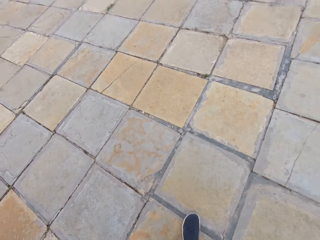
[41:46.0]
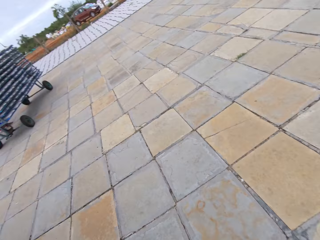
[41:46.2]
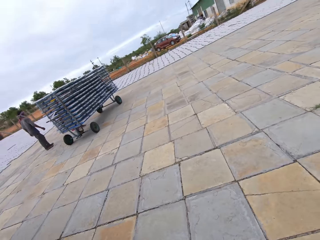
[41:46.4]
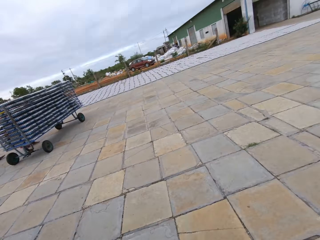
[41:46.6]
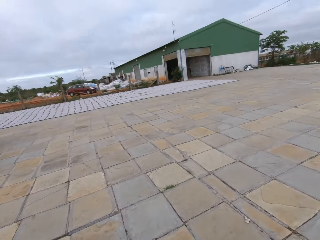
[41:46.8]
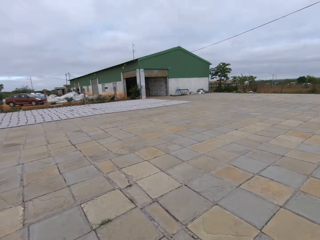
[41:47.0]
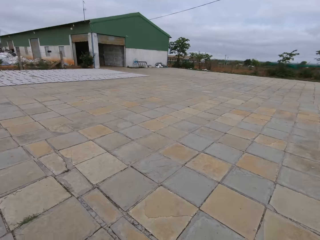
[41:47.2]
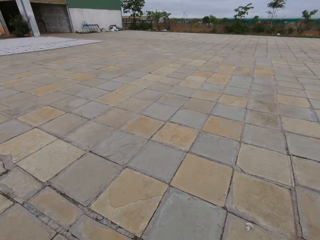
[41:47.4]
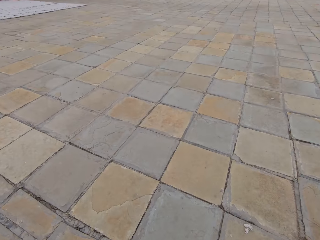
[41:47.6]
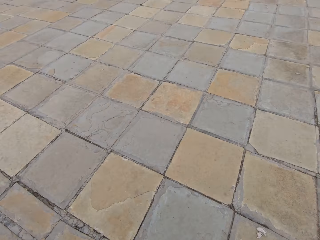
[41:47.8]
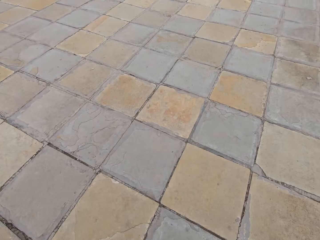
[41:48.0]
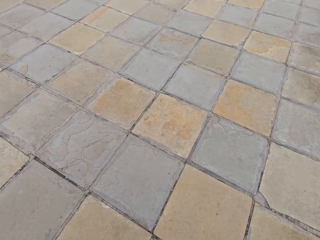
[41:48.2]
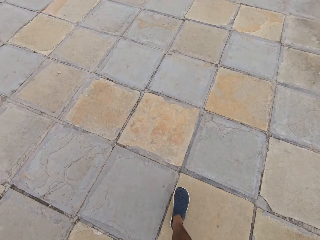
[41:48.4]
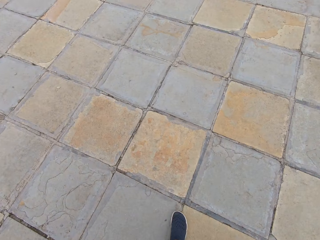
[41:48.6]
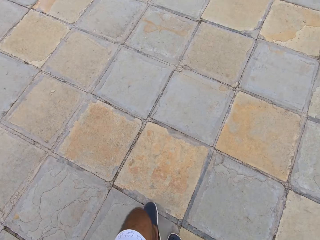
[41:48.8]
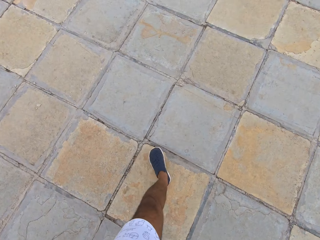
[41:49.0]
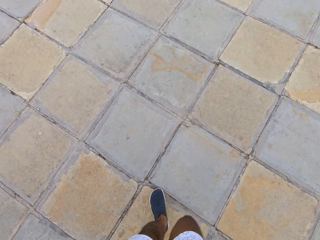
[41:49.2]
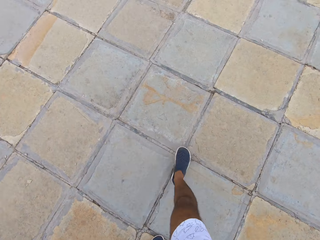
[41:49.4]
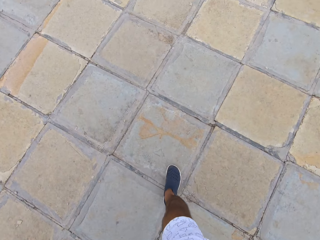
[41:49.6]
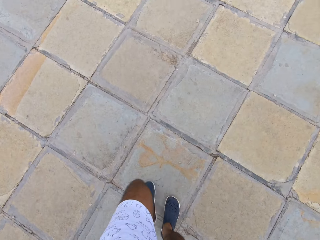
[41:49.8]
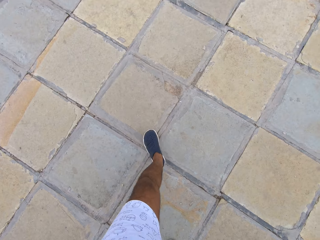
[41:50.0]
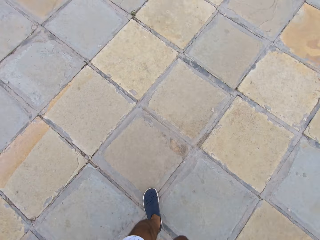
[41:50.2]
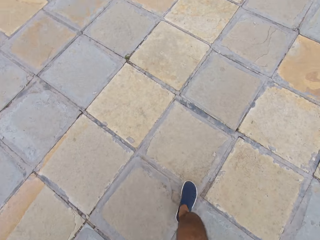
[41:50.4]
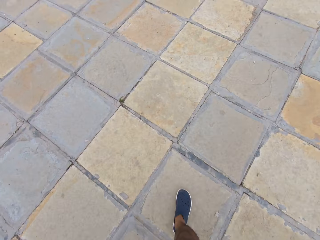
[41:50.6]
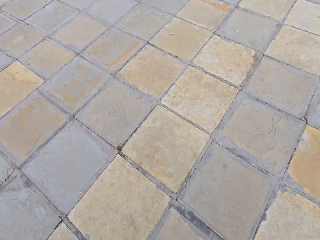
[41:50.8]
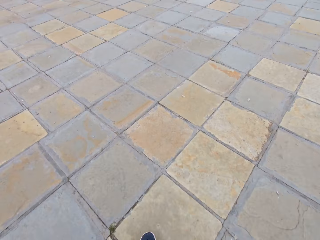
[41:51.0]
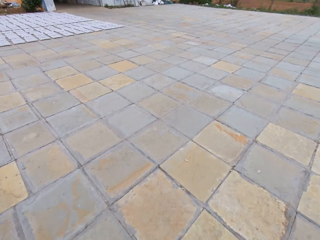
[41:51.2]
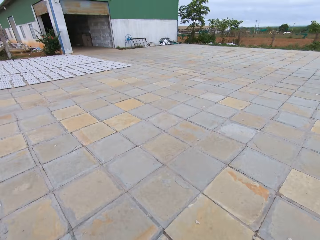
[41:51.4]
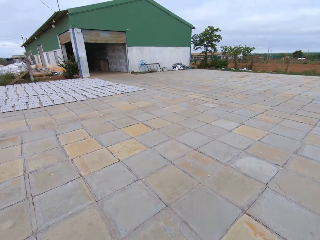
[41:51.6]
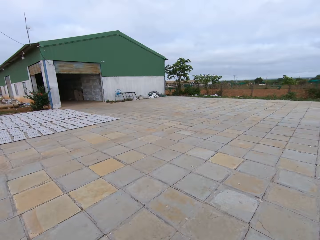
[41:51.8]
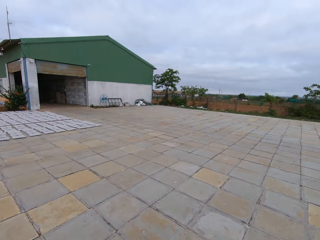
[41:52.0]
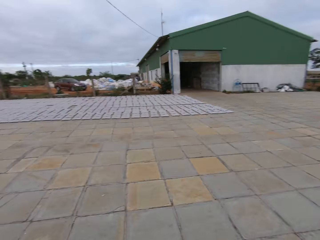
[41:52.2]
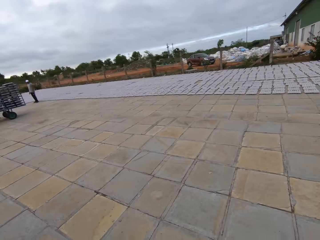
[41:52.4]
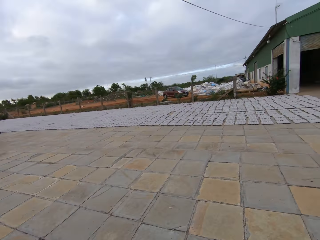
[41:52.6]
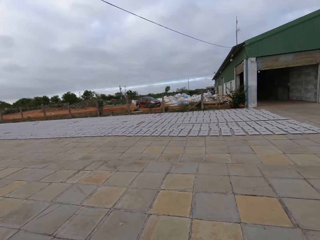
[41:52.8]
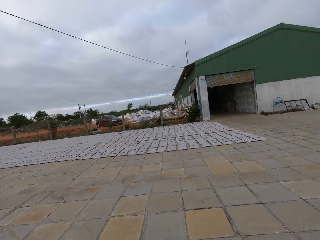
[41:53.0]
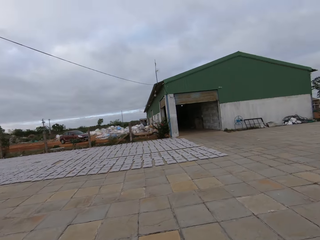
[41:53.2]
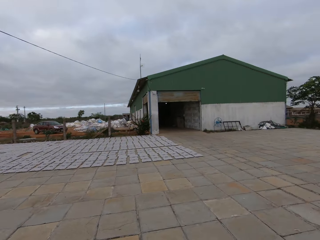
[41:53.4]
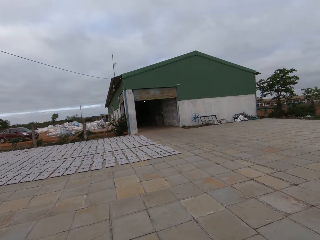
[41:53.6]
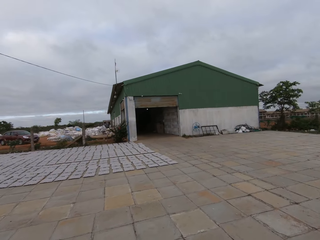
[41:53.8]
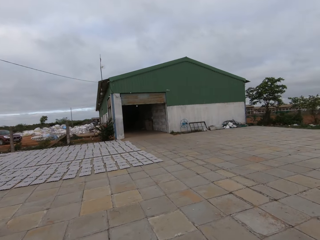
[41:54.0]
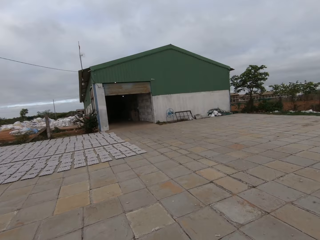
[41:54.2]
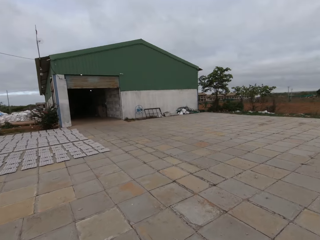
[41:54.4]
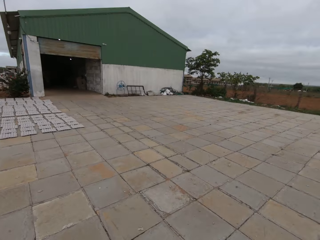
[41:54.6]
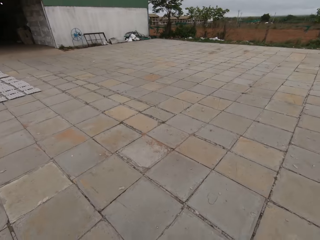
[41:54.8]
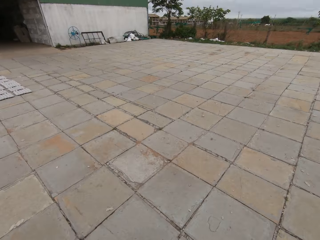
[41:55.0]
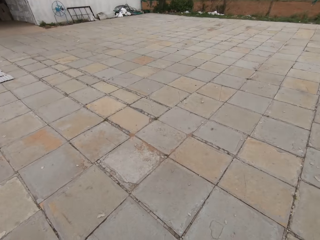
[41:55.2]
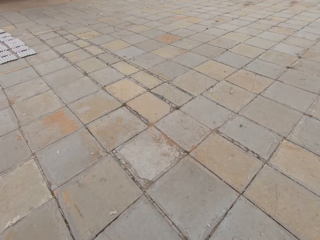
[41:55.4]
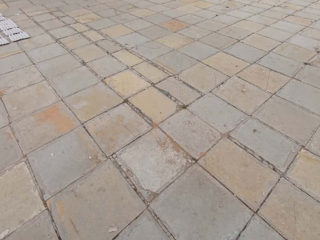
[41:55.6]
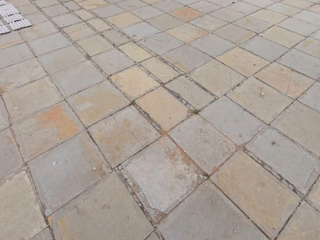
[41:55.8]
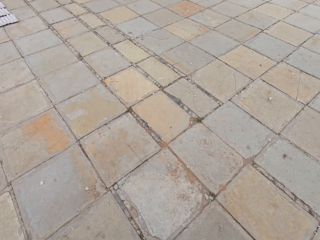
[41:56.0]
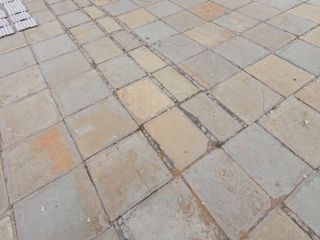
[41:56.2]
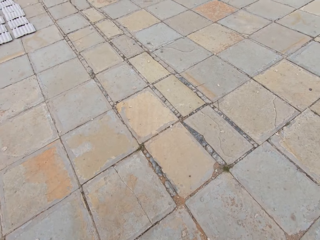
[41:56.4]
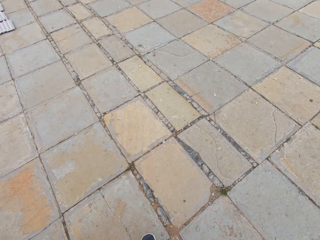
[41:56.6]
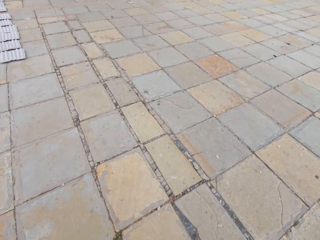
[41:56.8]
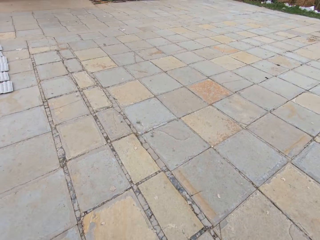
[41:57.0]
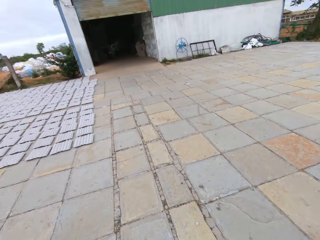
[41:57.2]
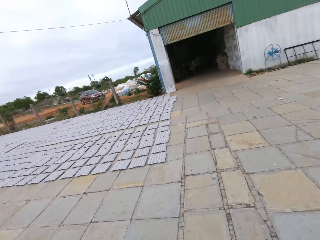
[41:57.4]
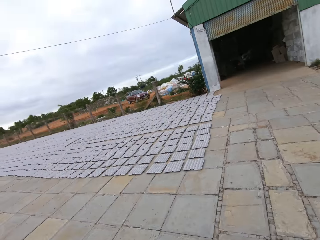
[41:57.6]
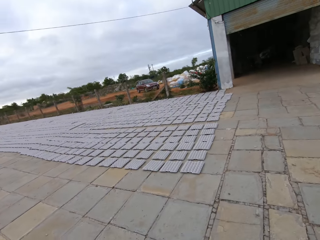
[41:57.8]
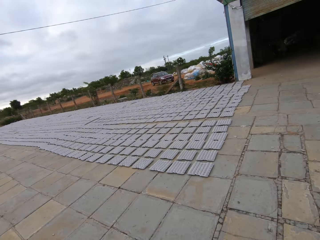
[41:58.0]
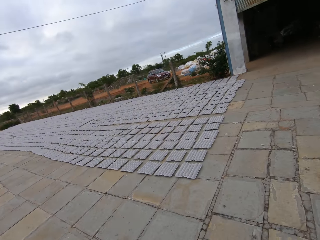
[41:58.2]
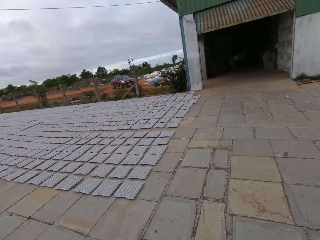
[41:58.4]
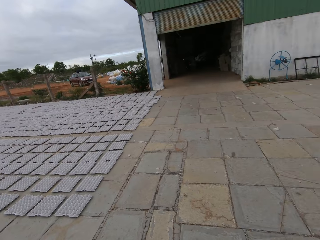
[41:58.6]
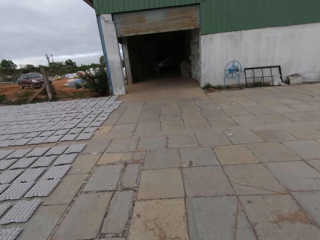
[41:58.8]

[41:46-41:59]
The camera wearer looks around and walks around. They look around and walk around.

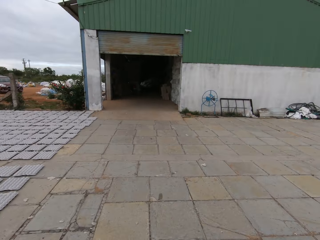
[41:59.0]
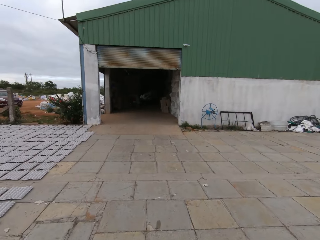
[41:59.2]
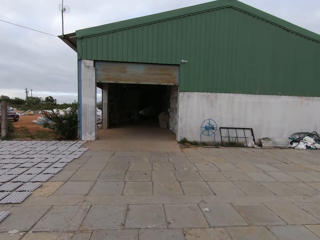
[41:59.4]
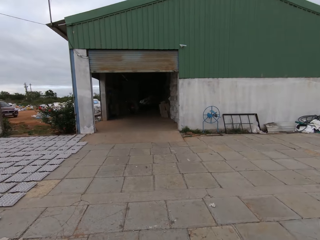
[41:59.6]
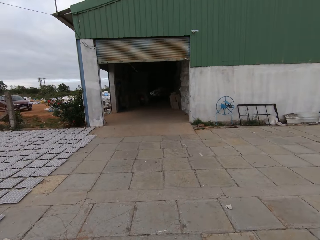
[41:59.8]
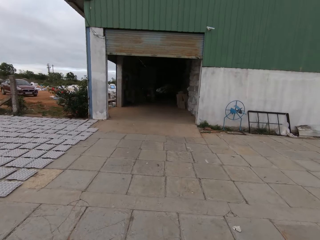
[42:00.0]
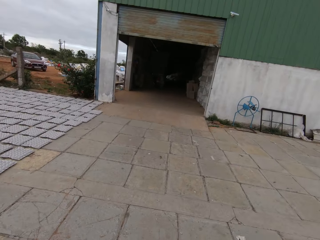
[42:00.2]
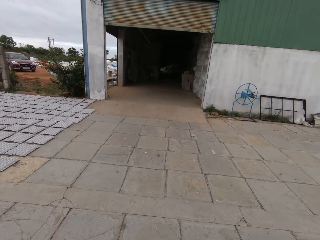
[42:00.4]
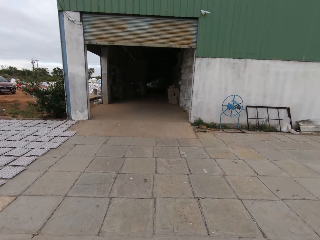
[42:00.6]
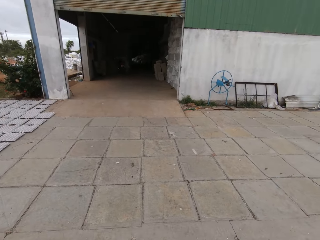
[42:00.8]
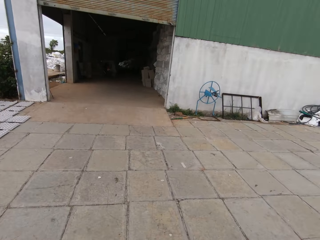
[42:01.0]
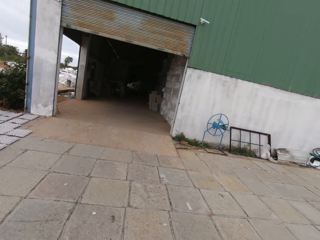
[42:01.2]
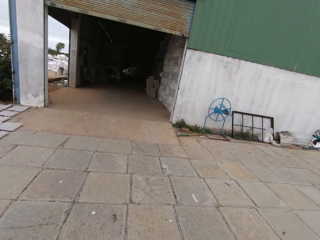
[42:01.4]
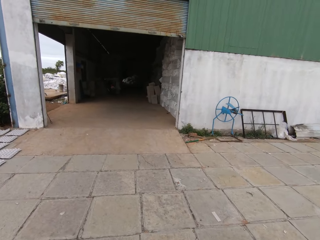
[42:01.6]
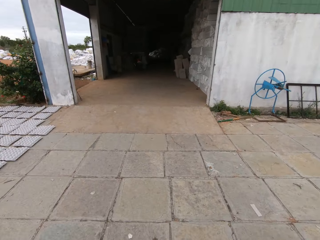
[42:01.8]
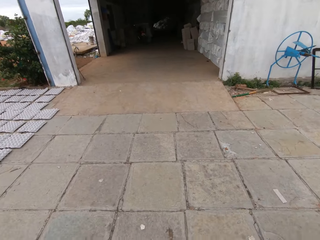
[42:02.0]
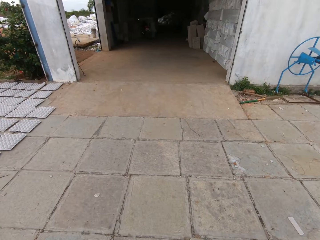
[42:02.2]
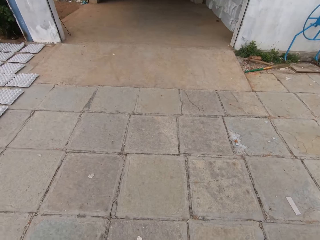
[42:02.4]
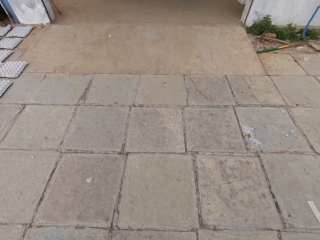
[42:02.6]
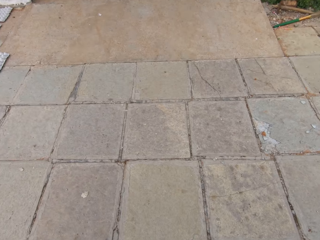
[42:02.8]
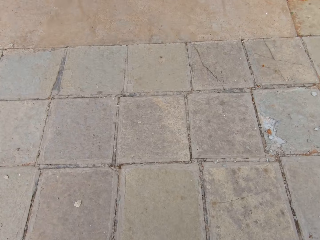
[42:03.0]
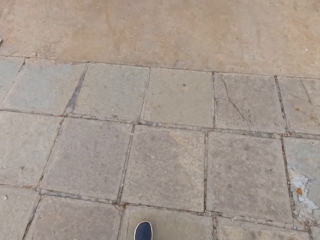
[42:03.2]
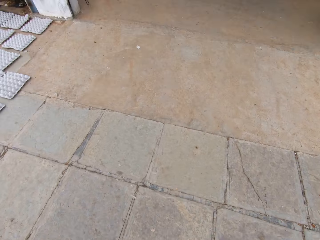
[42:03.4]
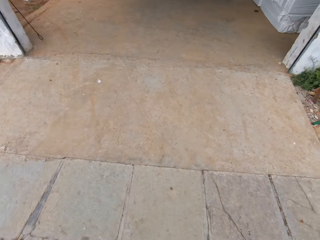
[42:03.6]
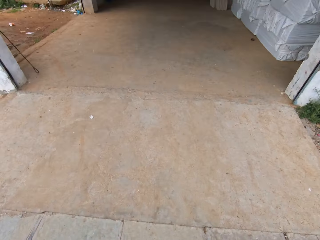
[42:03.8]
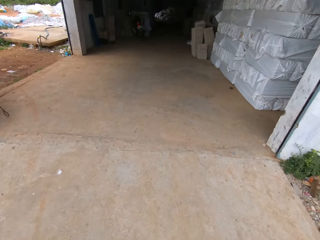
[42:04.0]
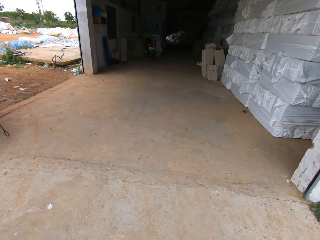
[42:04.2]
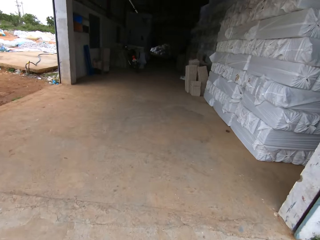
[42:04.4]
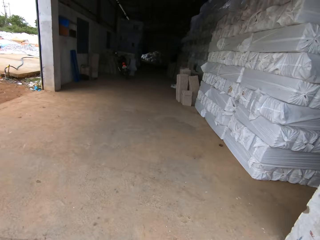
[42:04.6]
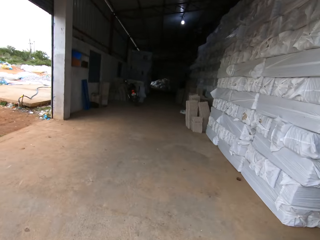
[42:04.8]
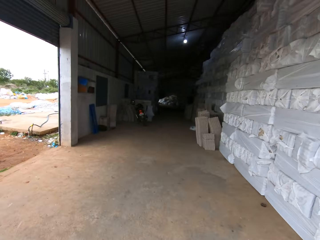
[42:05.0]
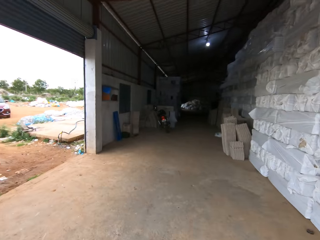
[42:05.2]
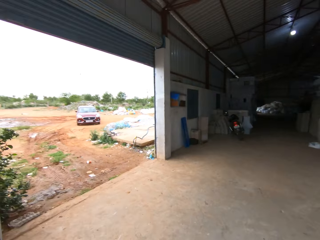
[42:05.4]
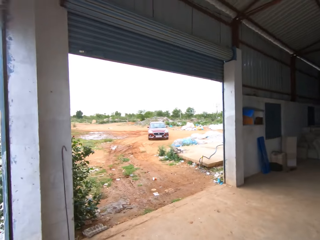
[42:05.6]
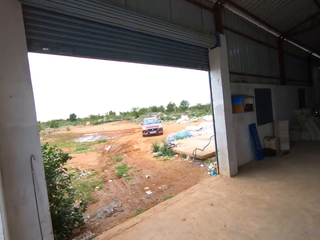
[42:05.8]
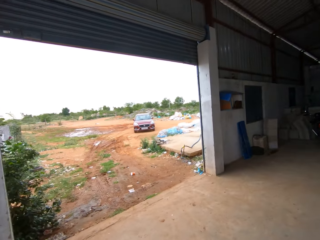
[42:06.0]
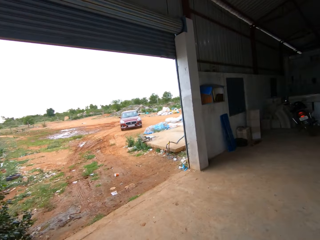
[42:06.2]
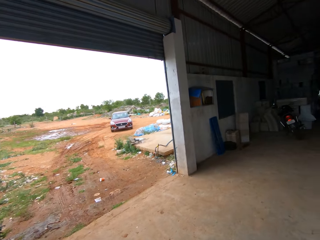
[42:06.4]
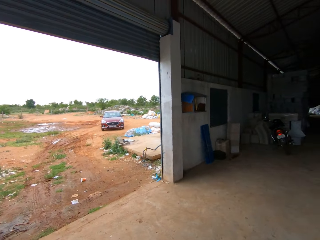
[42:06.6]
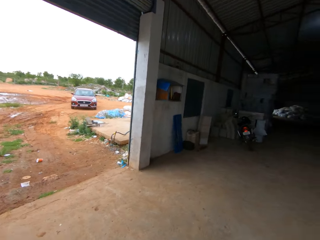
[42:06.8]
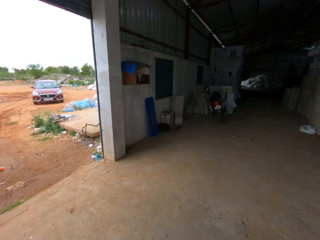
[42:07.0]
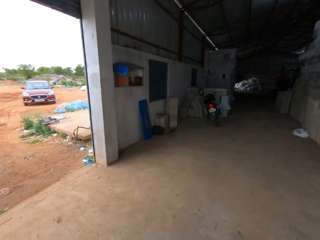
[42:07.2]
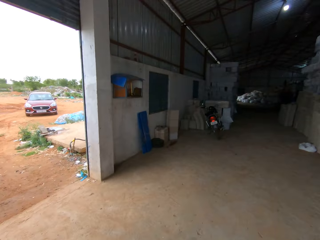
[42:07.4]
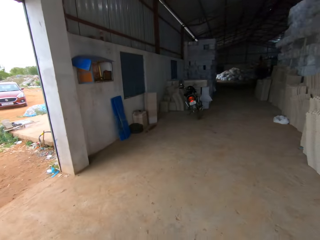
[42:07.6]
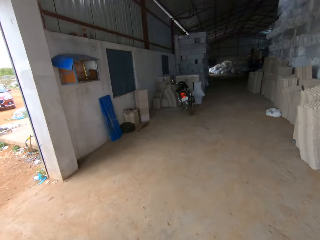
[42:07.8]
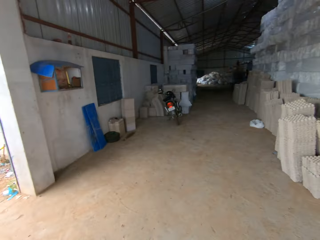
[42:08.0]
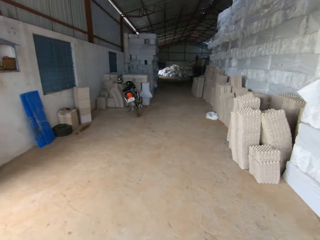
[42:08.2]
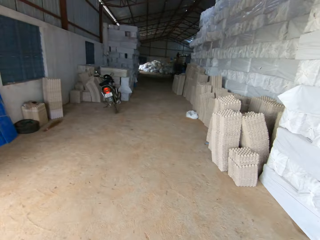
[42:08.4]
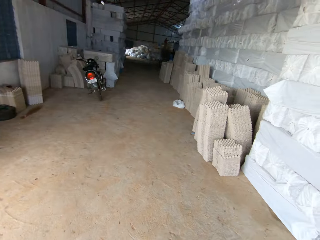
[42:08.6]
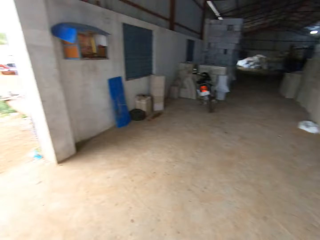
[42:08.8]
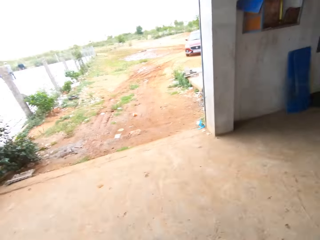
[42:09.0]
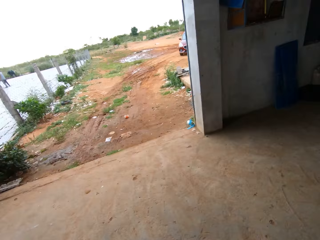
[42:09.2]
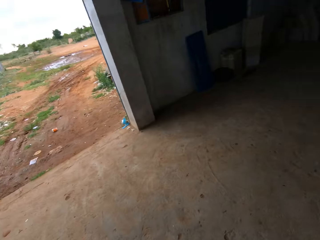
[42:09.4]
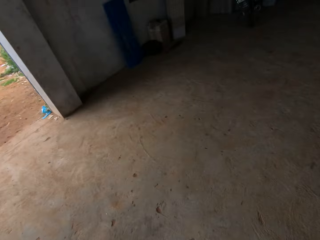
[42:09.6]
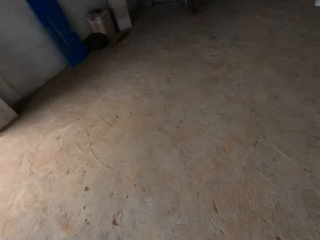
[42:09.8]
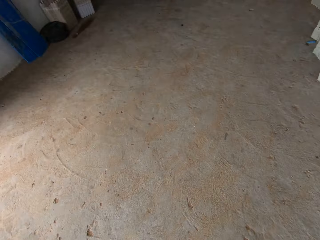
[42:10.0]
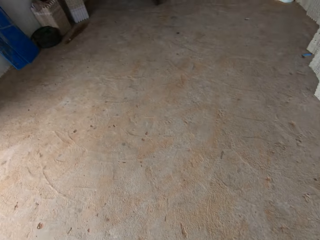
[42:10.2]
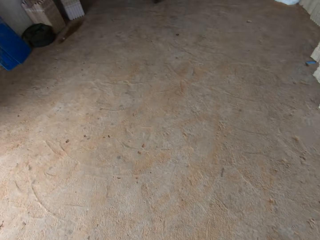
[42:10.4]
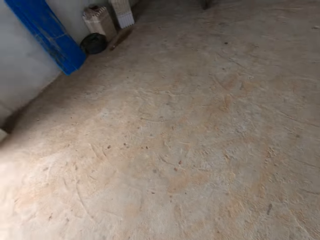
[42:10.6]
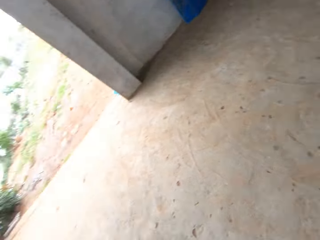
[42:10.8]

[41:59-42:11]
The camera wearer enters into a factory.
